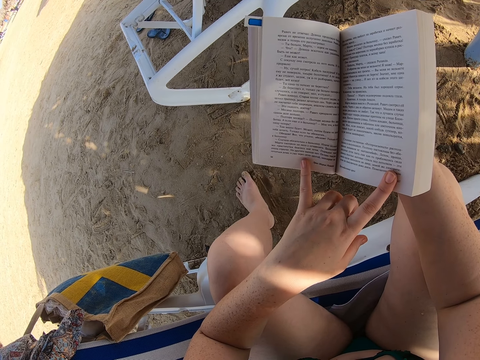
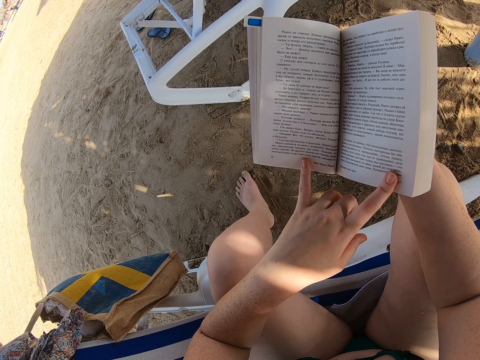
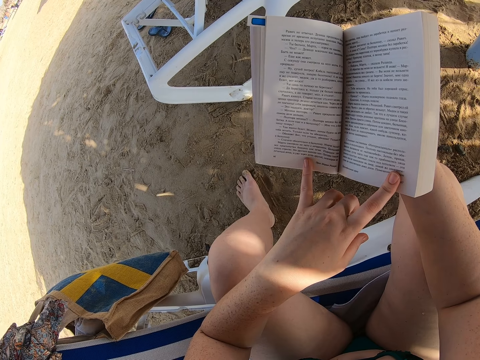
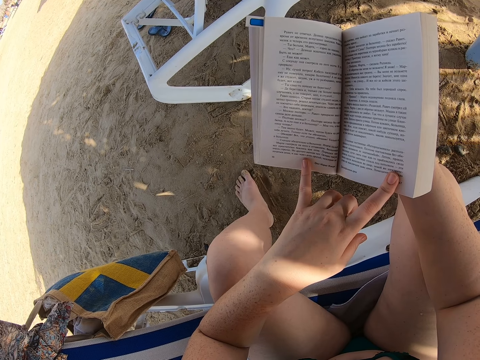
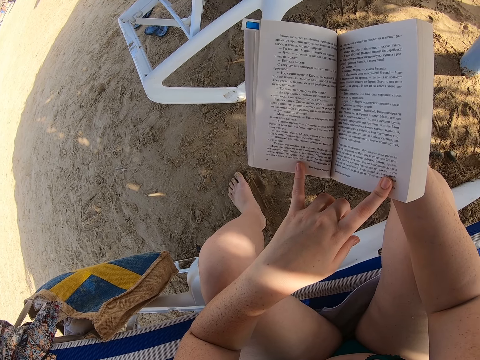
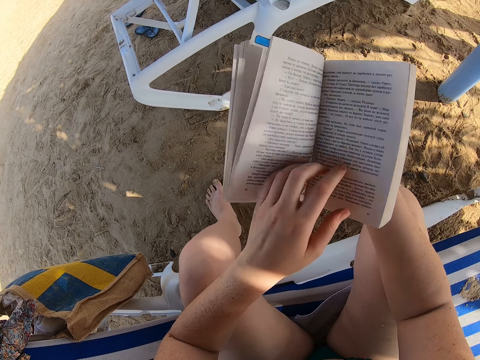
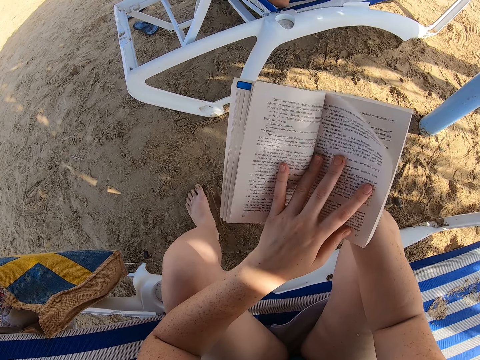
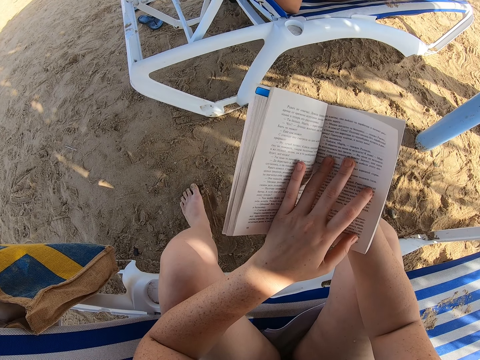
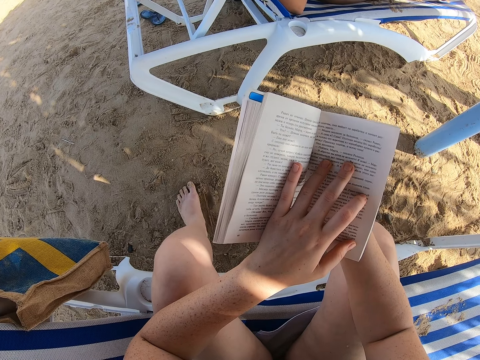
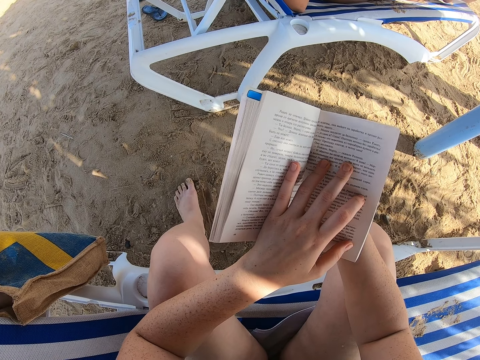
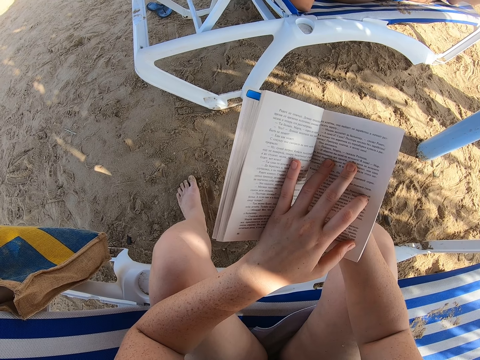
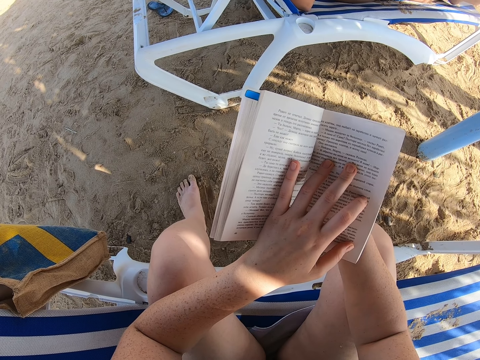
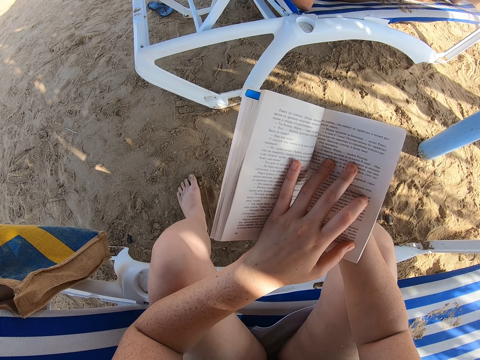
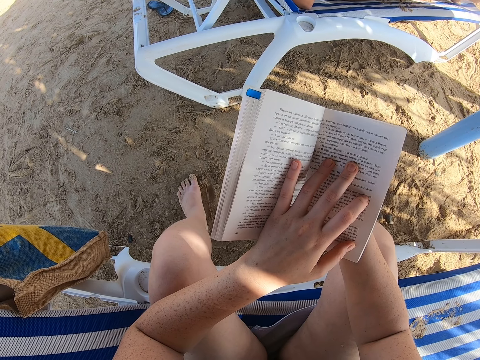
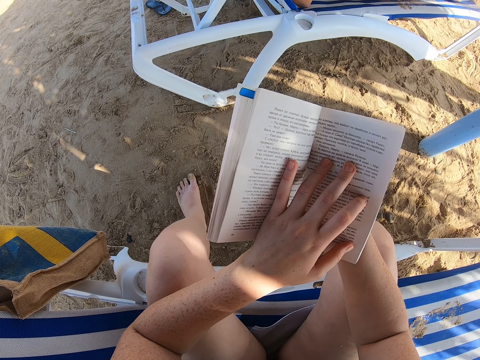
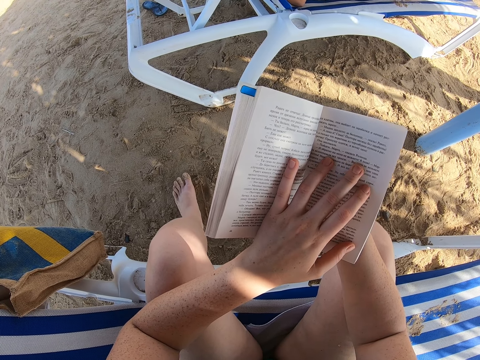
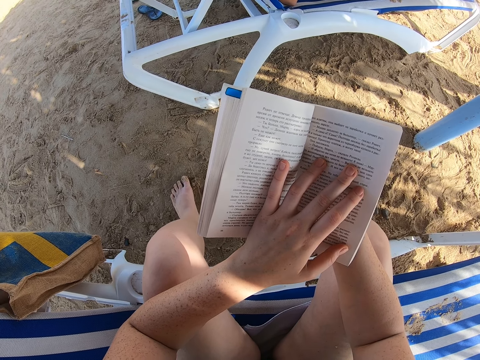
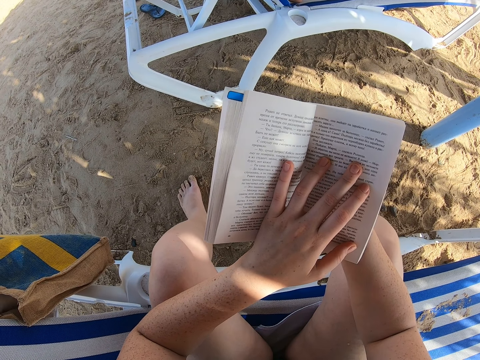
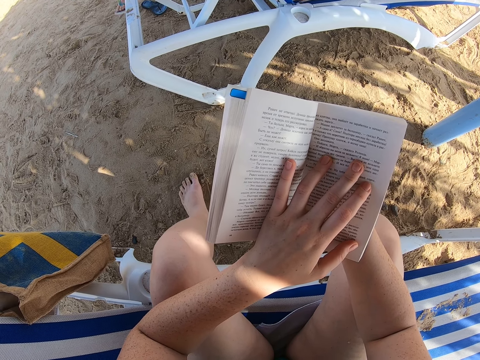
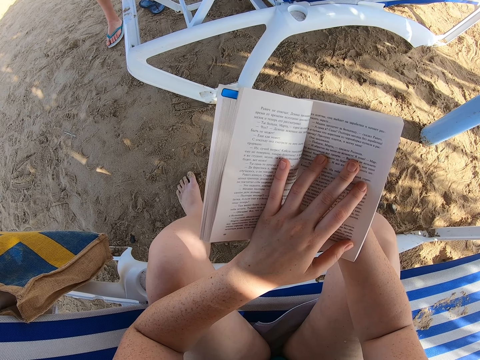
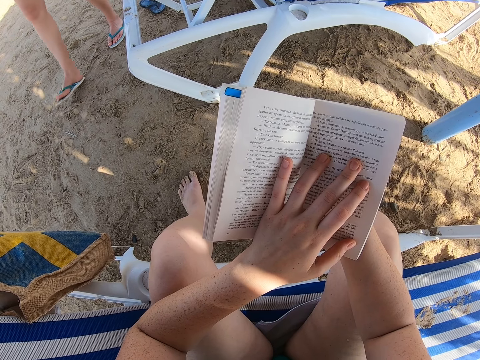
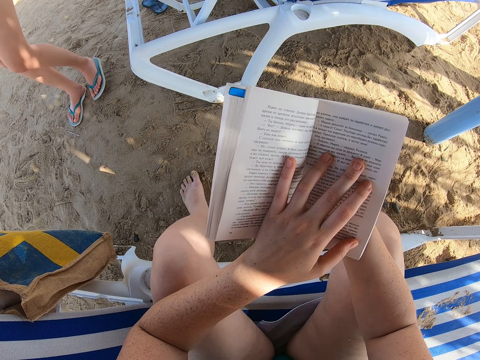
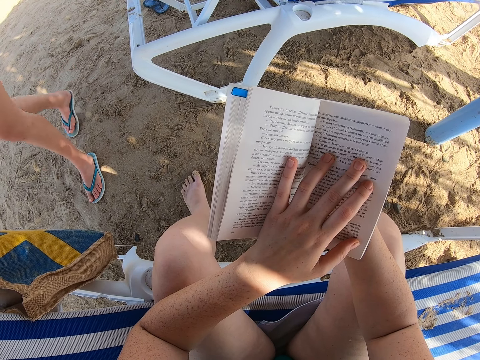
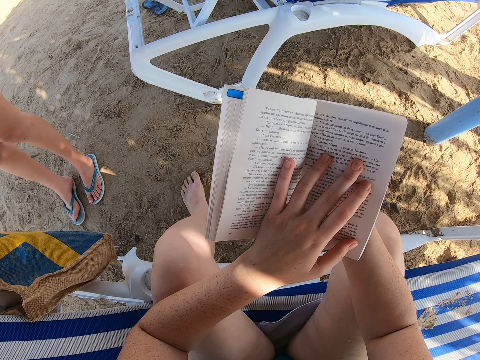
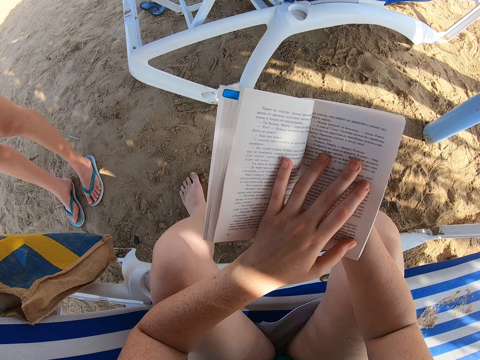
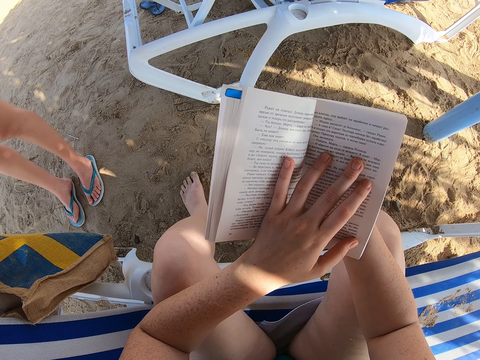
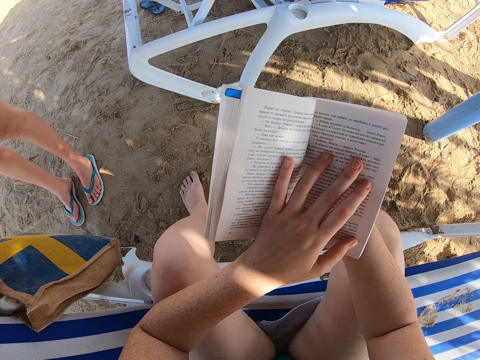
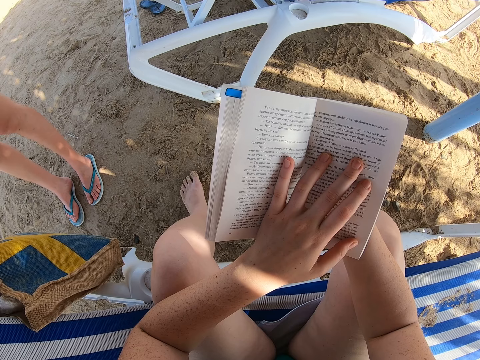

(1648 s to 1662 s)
The camera wearer unfolds the book. They move the hand. They read the book. A lady walks towards the camera wearer. The lady stands near the camera wearer. The camera wearer reads the book.

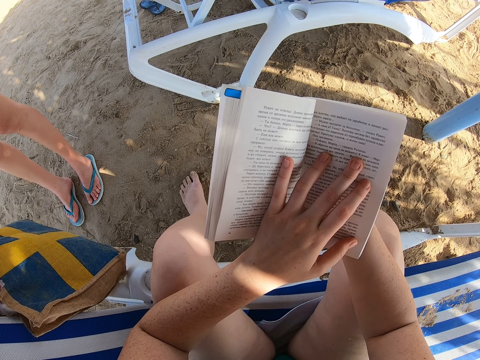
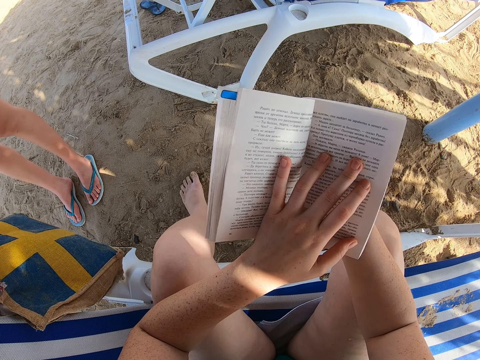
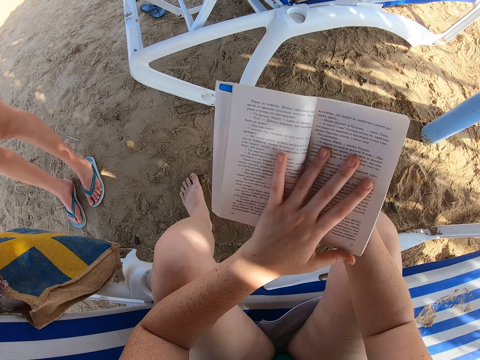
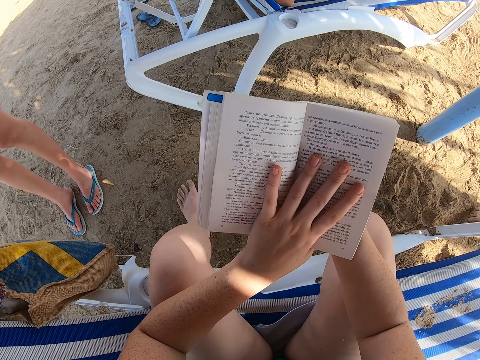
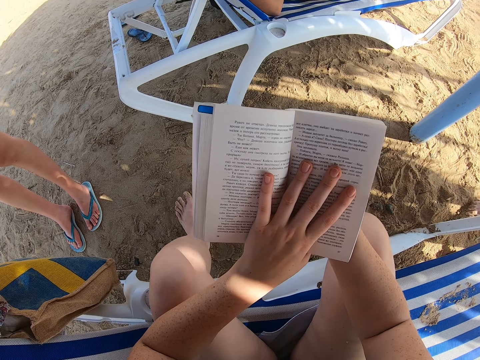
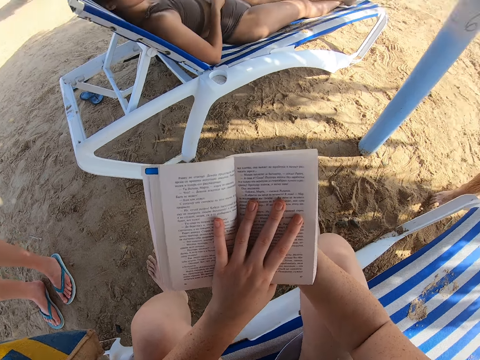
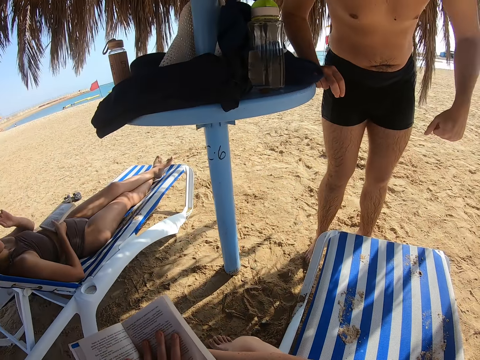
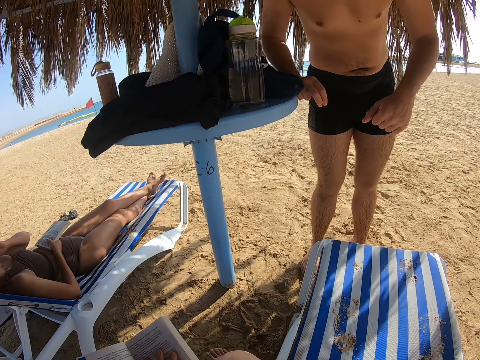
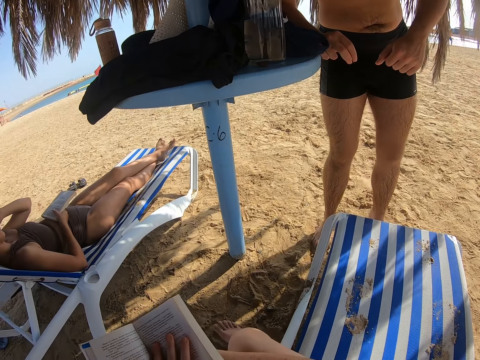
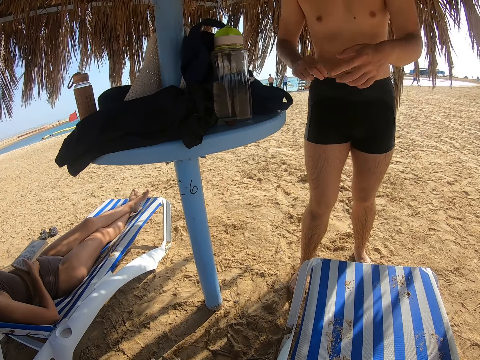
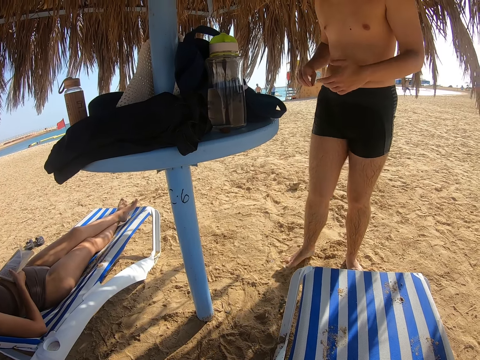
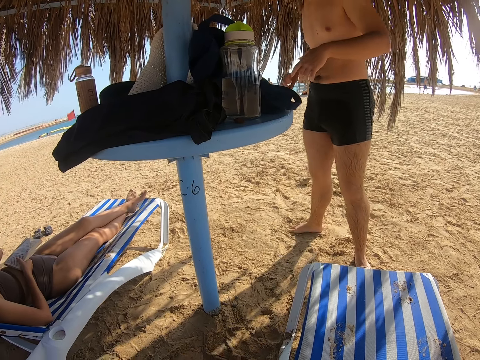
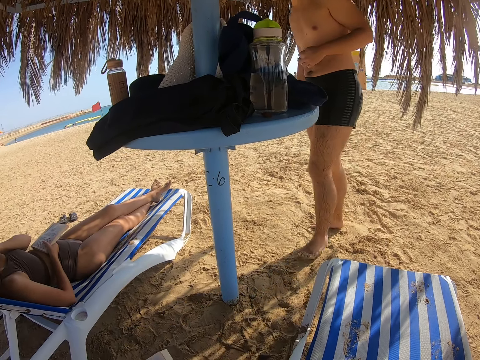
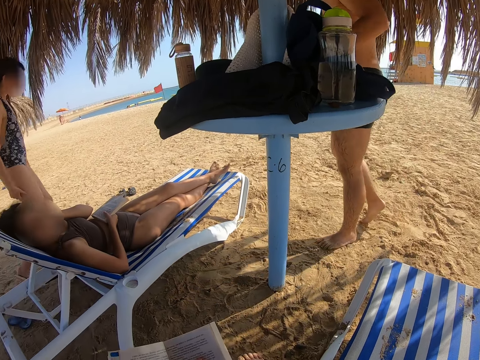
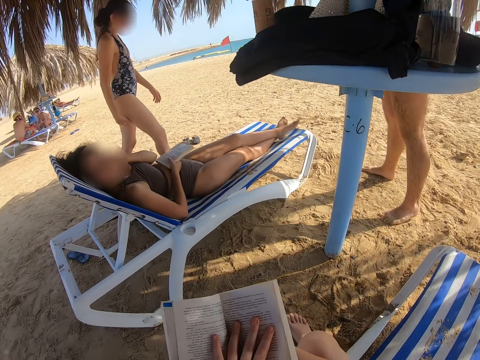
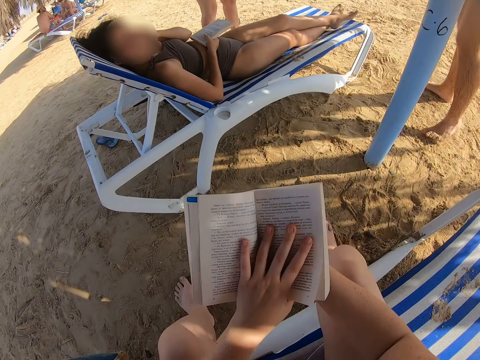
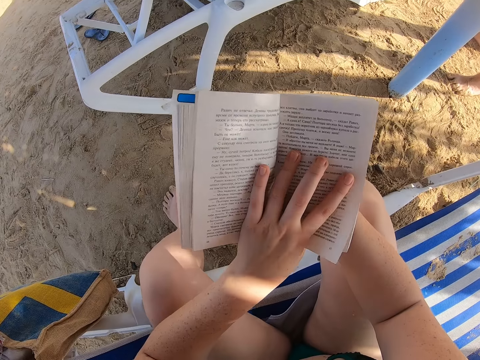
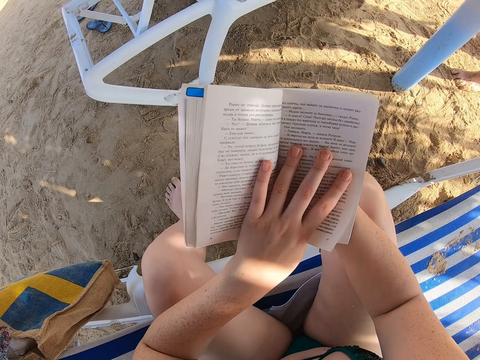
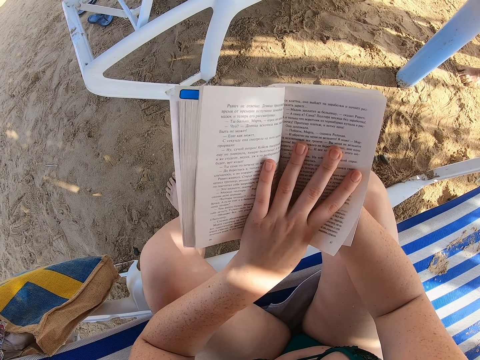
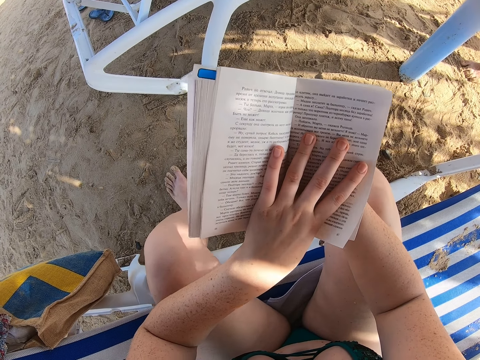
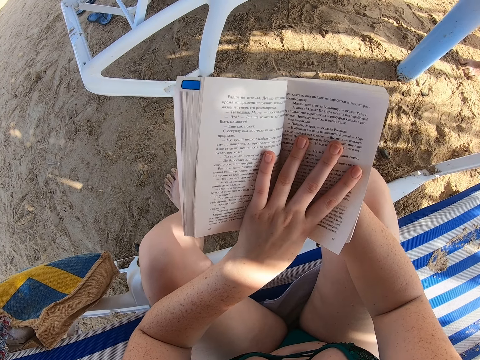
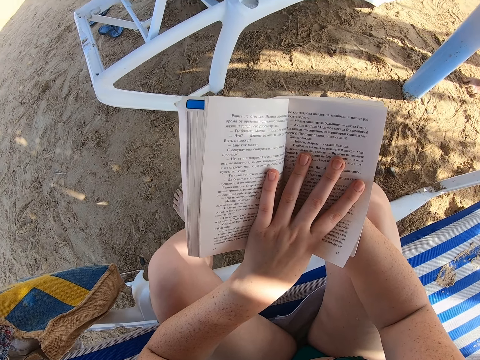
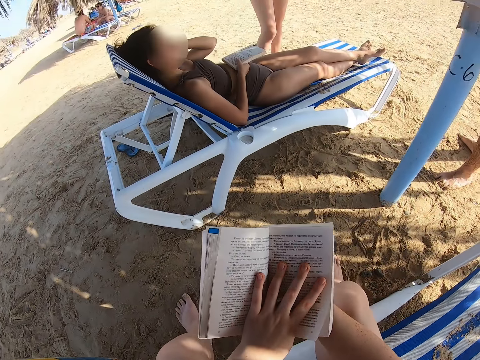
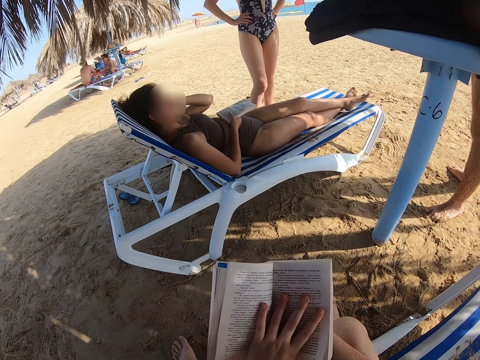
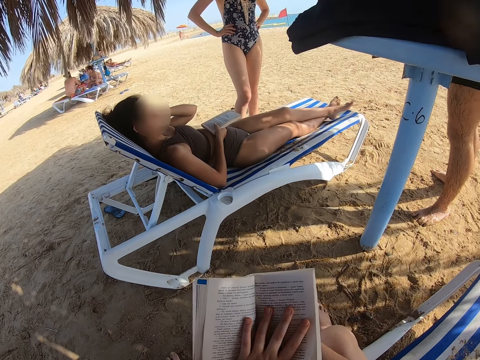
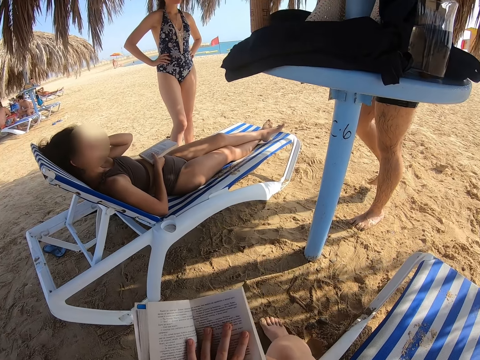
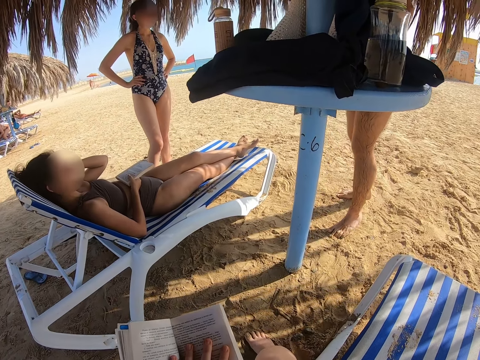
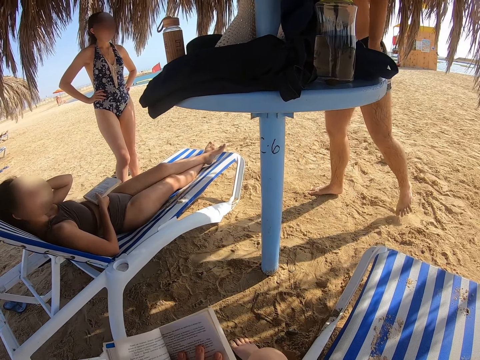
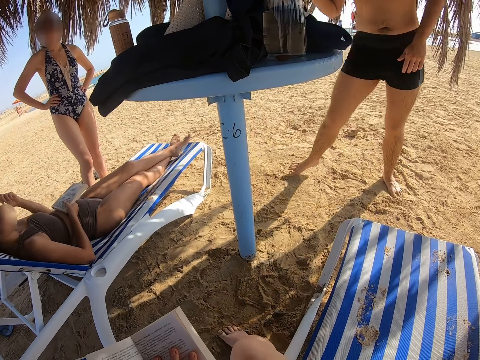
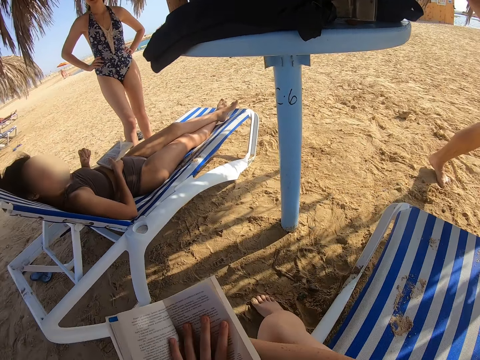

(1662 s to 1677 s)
A man walks towards the camera wearer. A lady sits on a seat. The camera wearer turns around. Another lady appears. The first lady holds a book and scratches the neck. The man steps forward. The camera wearer stares at the man. The man walks at the beach. Another lady walks at the beach. Another man appears. Another man appears. The camera wearer reads the book. They stare at the first man. The first man walks at the beach.
